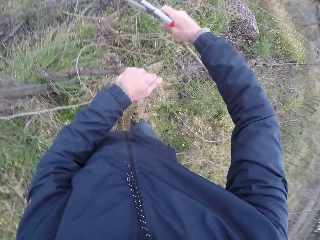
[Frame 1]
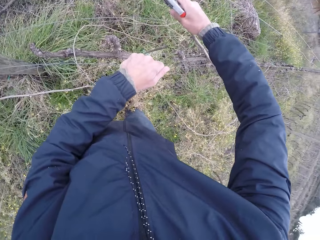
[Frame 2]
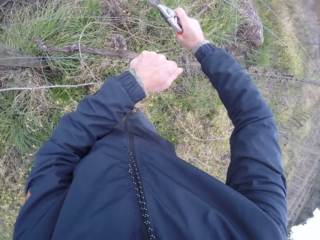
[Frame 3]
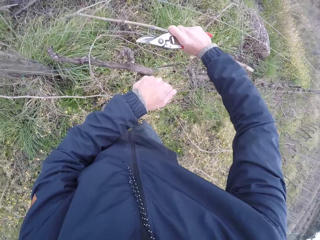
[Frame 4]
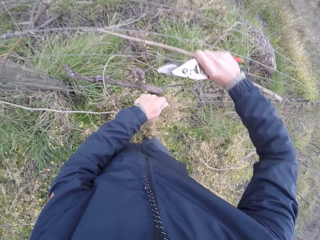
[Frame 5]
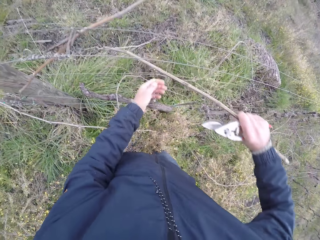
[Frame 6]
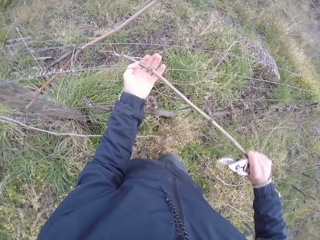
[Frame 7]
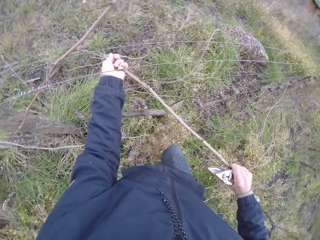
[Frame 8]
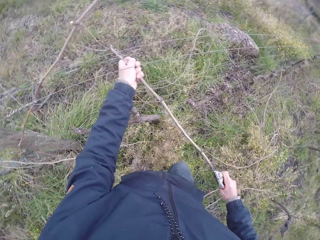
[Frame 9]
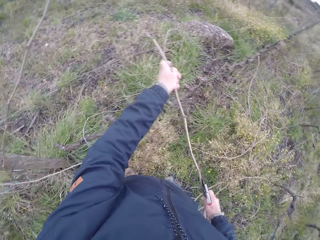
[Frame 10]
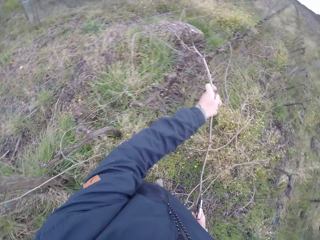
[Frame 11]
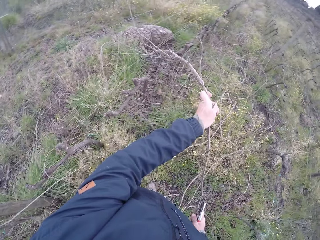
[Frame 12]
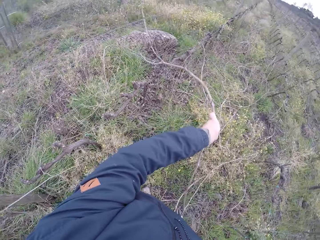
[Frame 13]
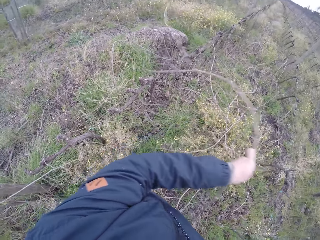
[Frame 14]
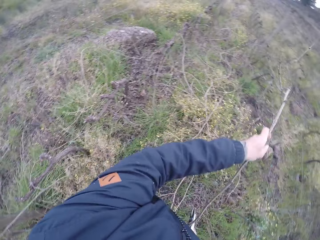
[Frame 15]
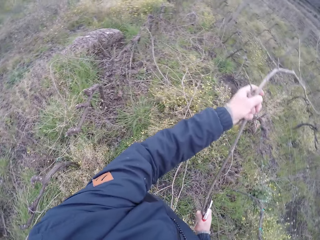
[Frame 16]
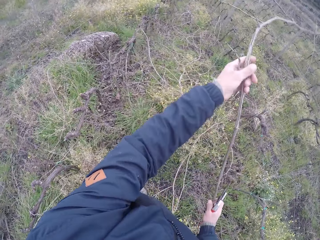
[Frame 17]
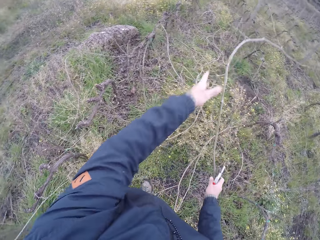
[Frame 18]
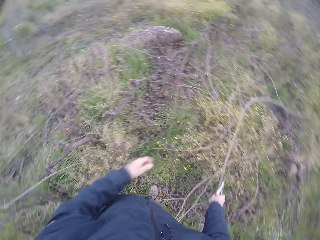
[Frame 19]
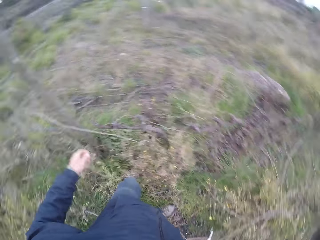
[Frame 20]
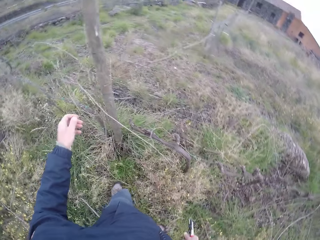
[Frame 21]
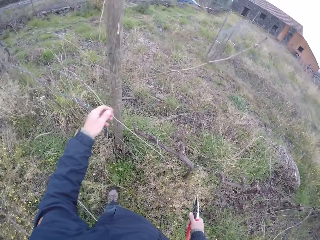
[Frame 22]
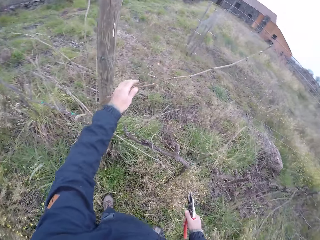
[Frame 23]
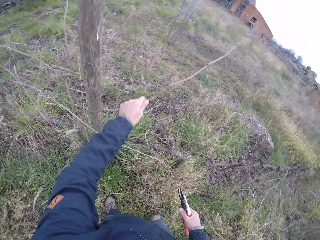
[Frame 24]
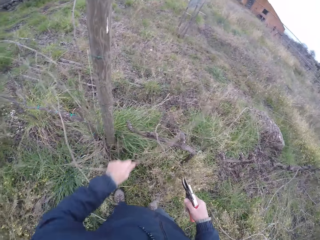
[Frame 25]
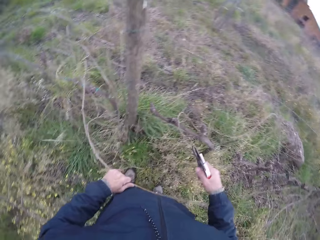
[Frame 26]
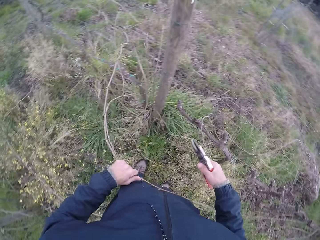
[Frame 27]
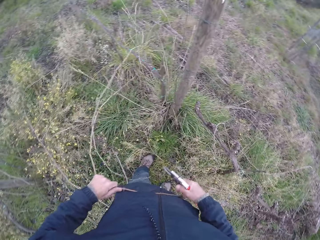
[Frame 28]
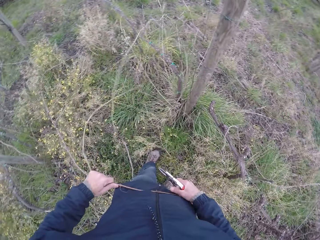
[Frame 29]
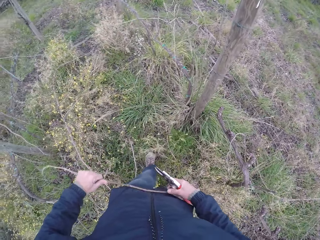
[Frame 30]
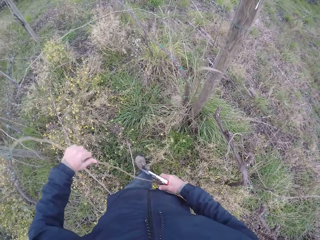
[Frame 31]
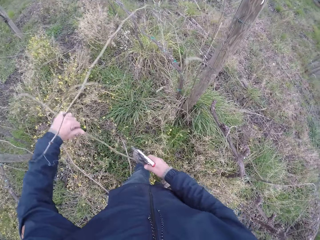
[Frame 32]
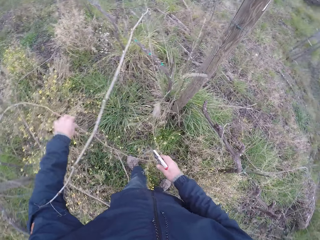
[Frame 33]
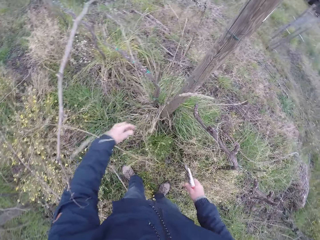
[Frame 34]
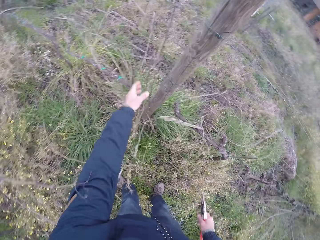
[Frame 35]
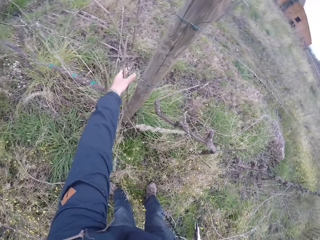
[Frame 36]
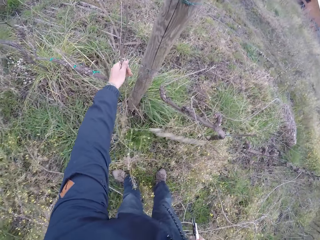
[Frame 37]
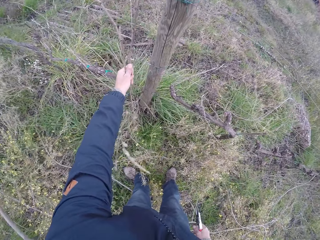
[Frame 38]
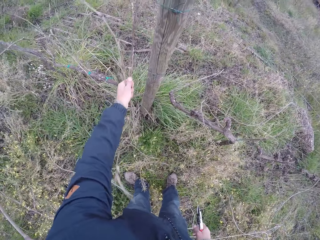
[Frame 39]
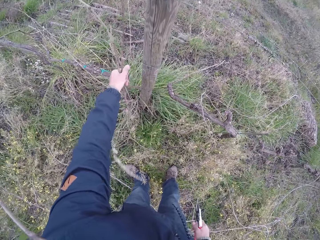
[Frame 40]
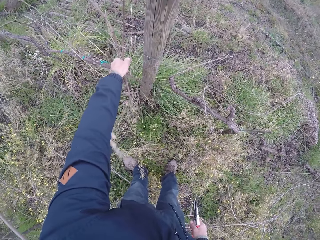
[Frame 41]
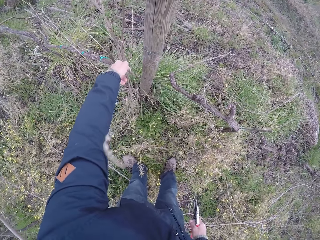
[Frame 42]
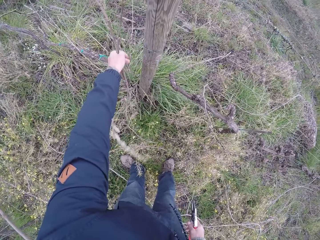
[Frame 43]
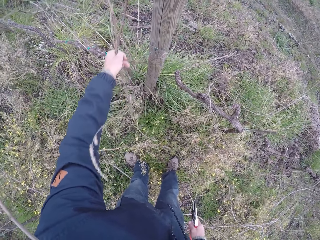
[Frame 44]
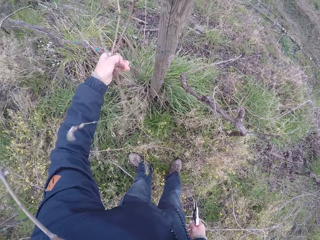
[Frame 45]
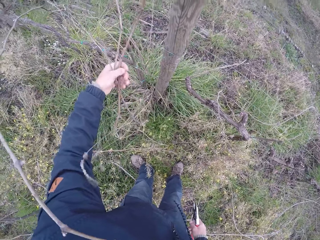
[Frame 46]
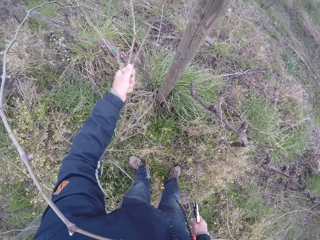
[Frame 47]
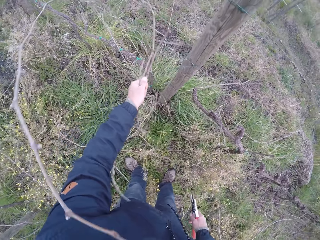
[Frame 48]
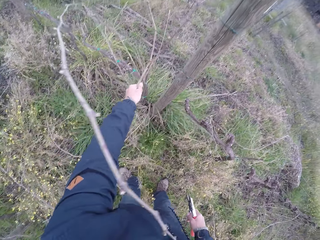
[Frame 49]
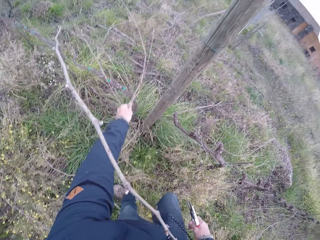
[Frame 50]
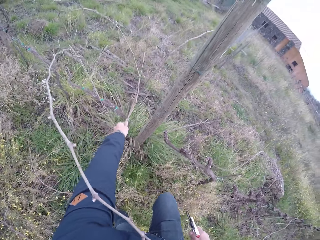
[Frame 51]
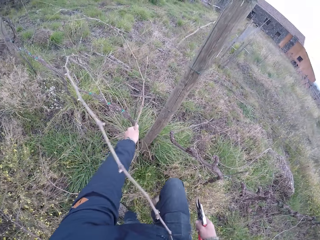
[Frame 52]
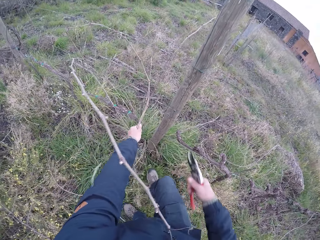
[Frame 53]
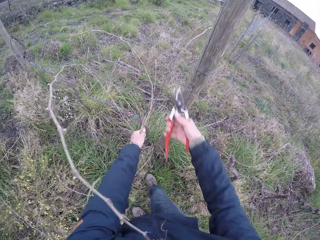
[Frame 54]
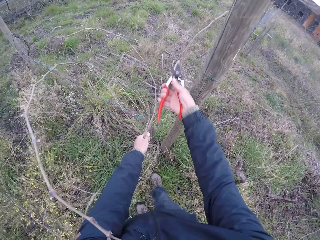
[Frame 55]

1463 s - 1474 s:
The camera wearer places his left hand on a branch in his right hand. He pulls the branch from the wire with both hands. He drops the branch on the ground with both hands. He pulls the branch from the wire with his left hand. He drops the branch on the ground with his left hand. He pulls some branches from the wire with his left hand.

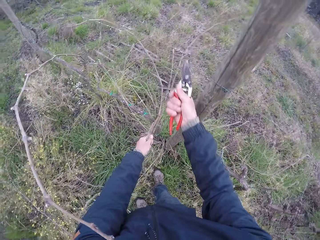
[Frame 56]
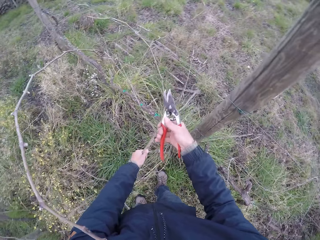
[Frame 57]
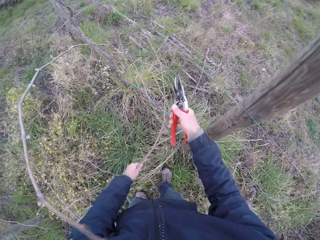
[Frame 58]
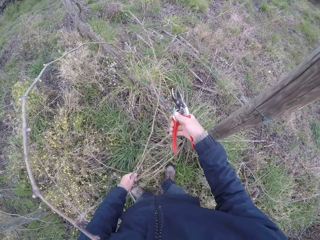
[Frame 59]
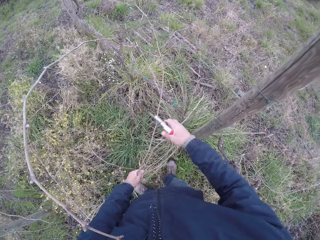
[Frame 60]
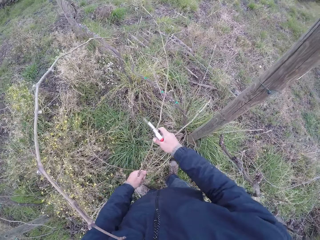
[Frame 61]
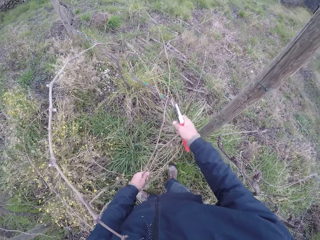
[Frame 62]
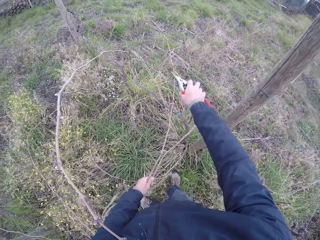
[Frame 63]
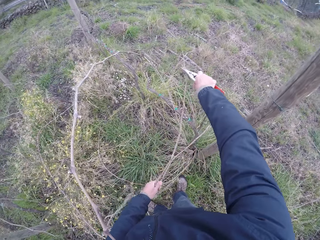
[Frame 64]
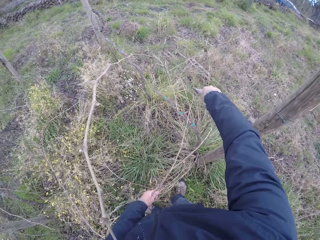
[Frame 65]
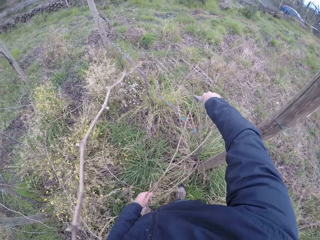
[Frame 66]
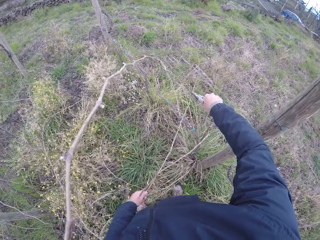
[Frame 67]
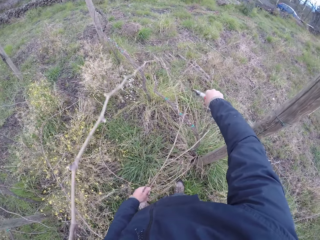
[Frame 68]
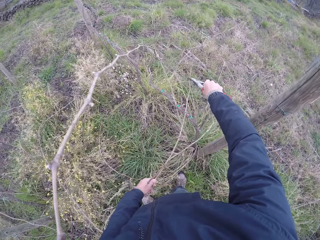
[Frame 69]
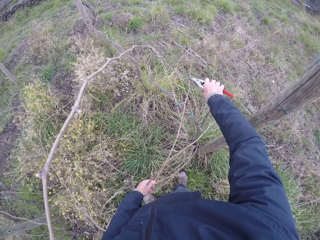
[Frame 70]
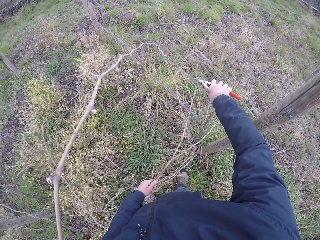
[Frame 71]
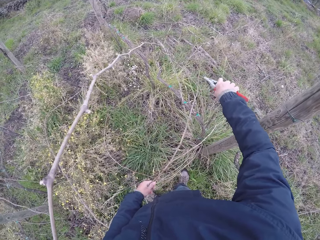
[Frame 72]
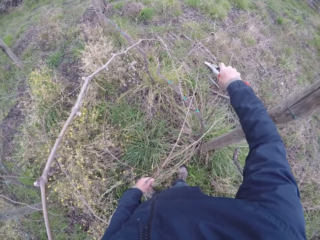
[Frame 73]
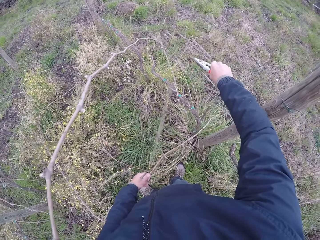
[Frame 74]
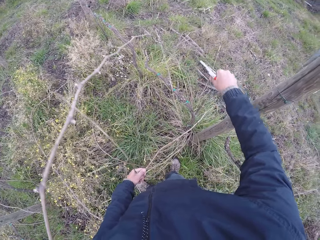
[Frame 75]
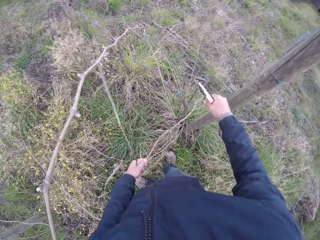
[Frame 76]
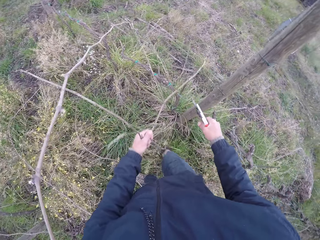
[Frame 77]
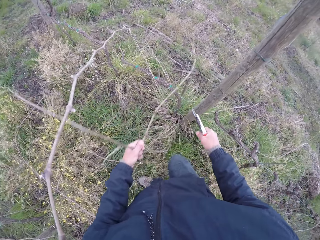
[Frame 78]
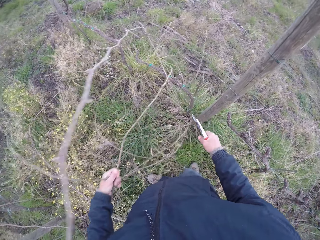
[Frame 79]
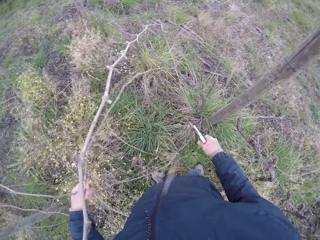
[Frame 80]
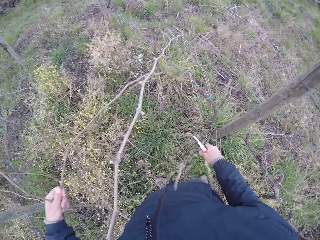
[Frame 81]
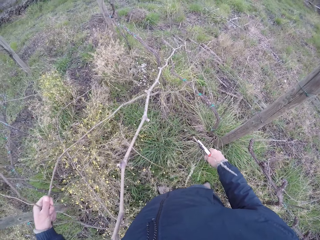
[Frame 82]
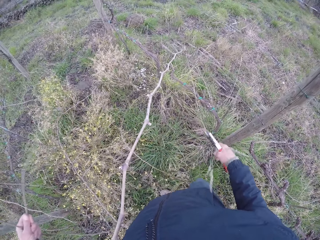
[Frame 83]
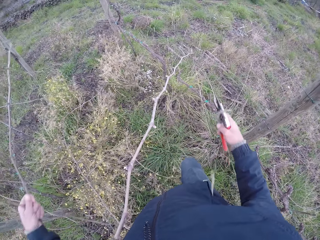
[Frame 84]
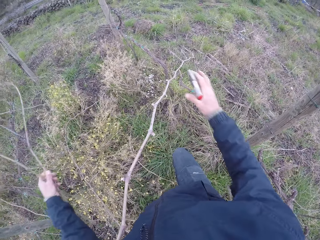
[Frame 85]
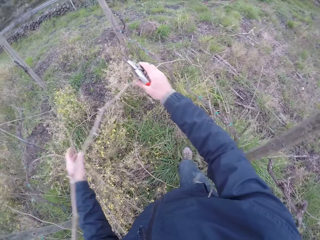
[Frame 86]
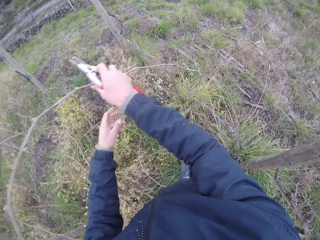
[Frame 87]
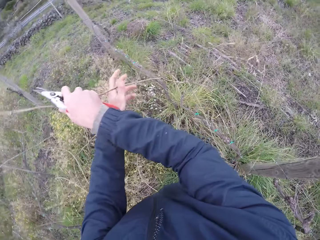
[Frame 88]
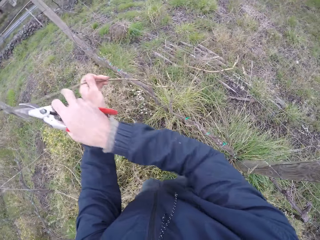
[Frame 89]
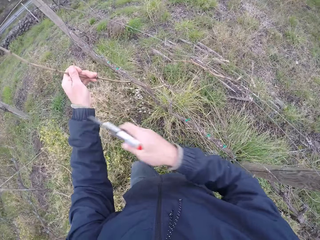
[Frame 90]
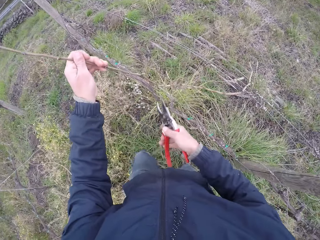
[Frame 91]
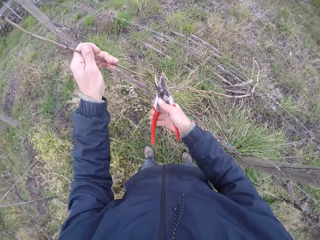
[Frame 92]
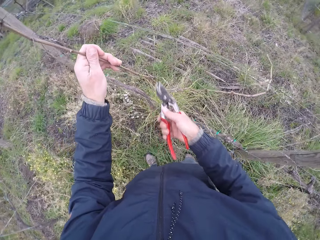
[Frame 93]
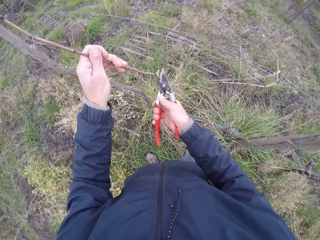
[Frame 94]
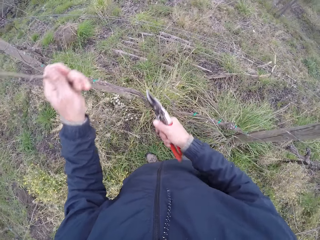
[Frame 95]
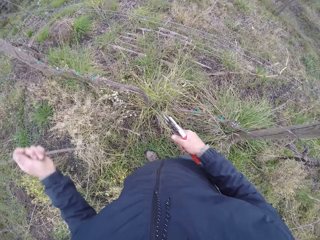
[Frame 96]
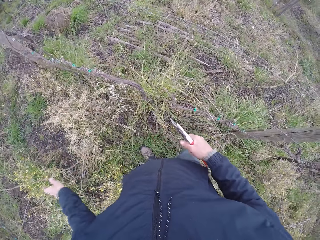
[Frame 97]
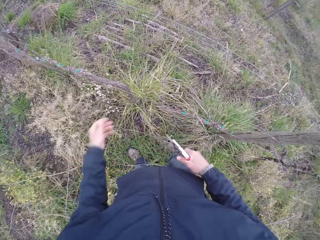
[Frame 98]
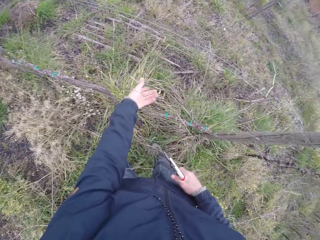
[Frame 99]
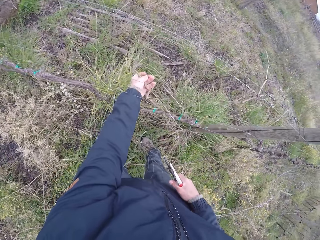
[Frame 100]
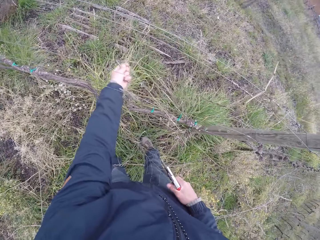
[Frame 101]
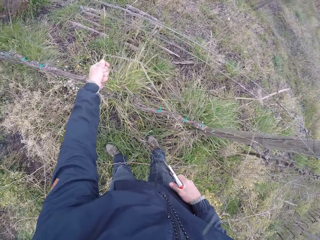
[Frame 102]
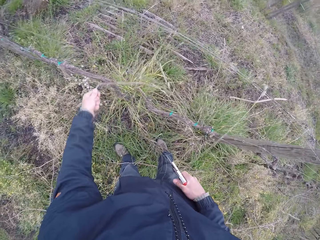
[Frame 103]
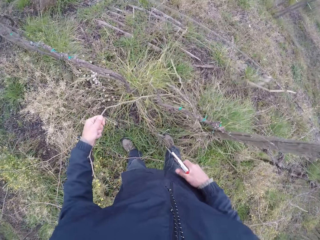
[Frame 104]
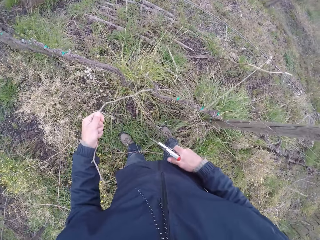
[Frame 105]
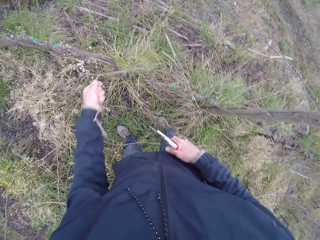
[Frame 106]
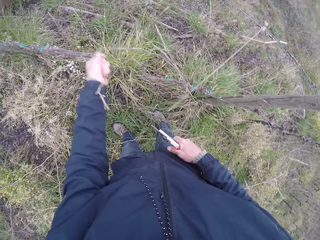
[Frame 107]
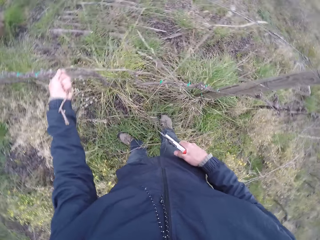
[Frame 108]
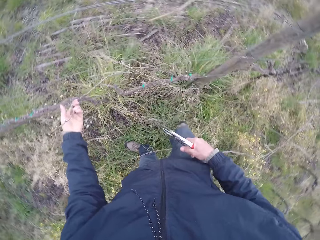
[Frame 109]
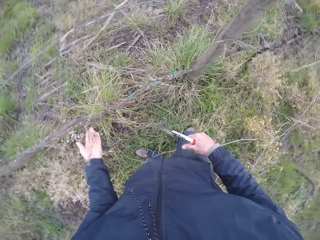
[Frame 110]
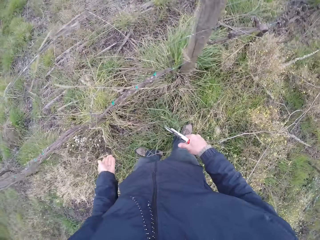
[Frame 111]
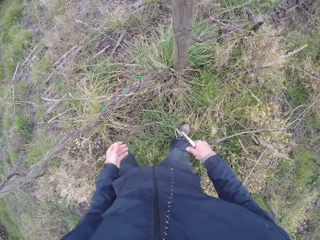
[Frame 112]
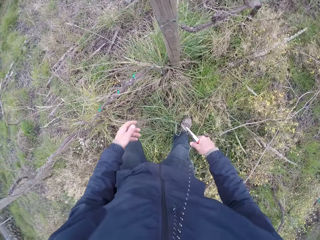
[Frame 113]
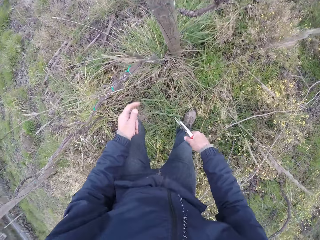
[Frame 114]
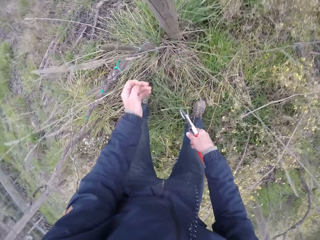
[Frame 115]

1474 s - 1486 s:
The camera wearer places the wire cutter on a branch in his left hand. He cuts the branch with the wire cutter in his right hand. He drops the branches on the ground with his left hand. He adjusts a branch on the wire with his right hand. He holds the branch on the fence. He pulls the branch from the wire with his left hand. He cuts the branch with the wire cutter in his right hand. He drops the branch on the ground with his left hand. He pulls the branch from the wire with his left hand.
